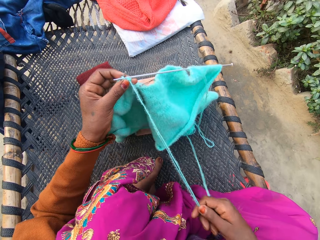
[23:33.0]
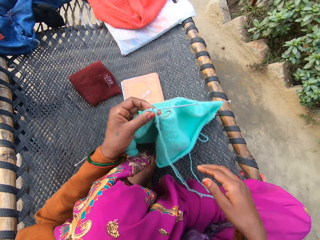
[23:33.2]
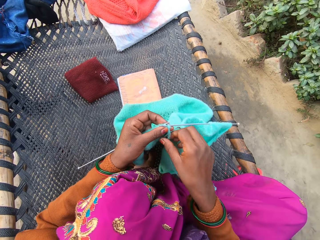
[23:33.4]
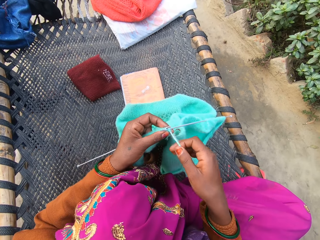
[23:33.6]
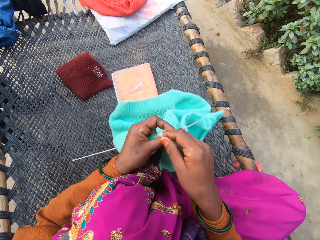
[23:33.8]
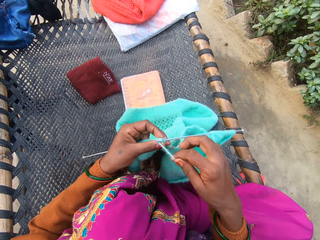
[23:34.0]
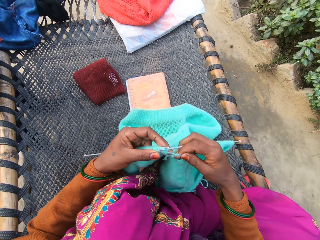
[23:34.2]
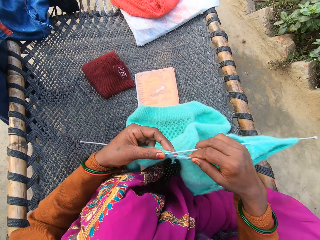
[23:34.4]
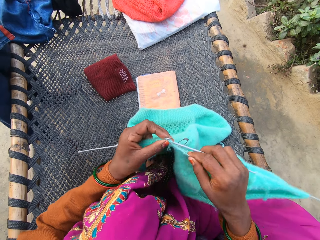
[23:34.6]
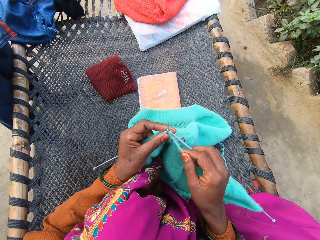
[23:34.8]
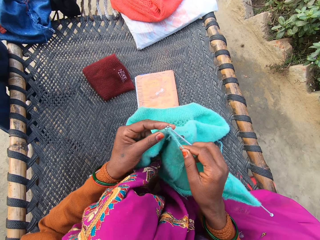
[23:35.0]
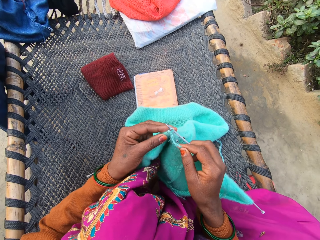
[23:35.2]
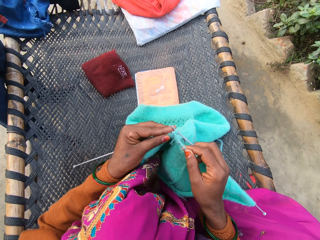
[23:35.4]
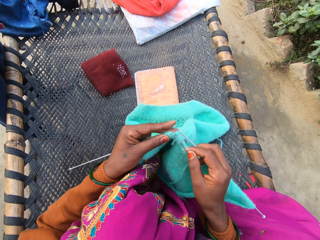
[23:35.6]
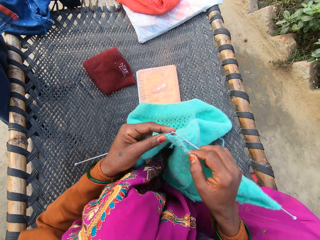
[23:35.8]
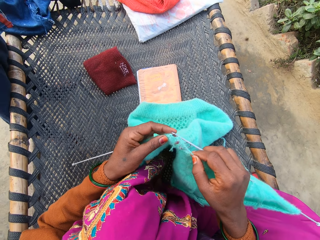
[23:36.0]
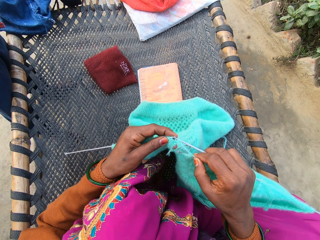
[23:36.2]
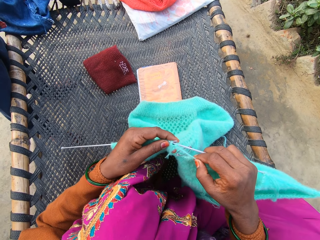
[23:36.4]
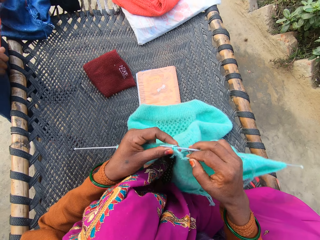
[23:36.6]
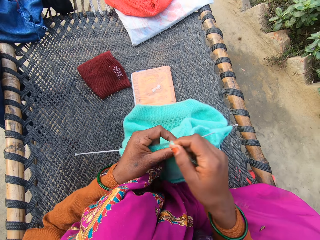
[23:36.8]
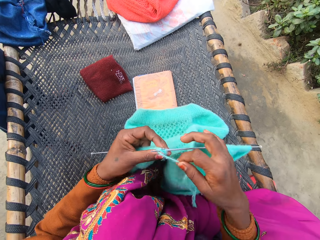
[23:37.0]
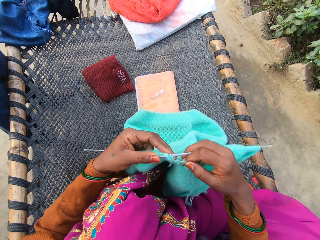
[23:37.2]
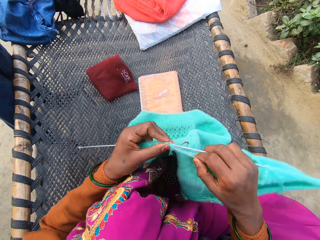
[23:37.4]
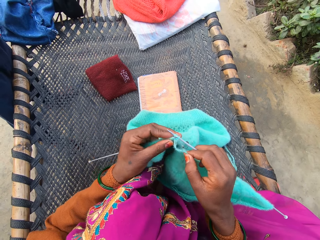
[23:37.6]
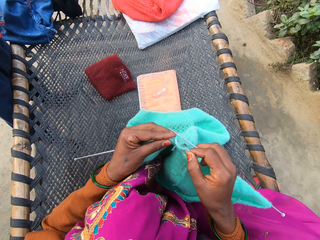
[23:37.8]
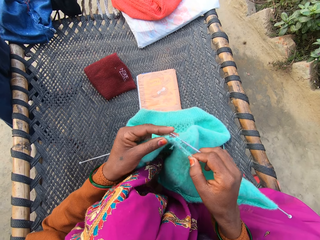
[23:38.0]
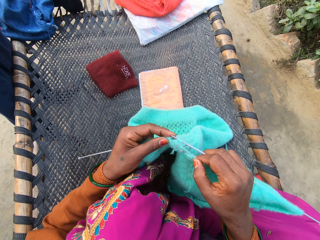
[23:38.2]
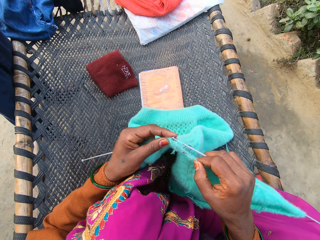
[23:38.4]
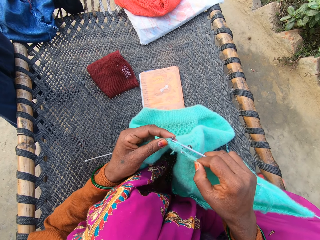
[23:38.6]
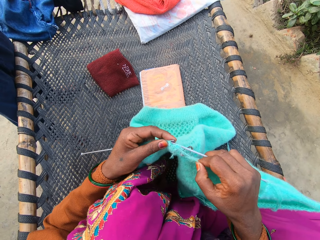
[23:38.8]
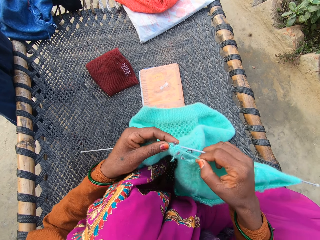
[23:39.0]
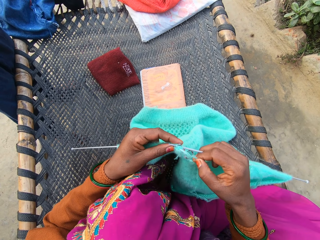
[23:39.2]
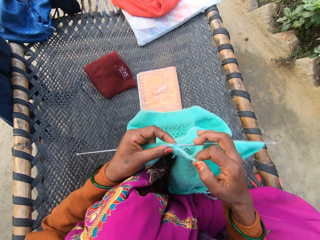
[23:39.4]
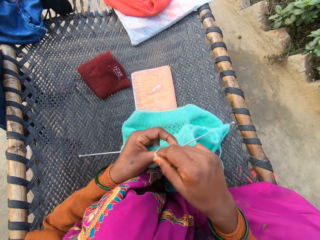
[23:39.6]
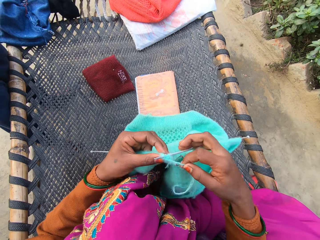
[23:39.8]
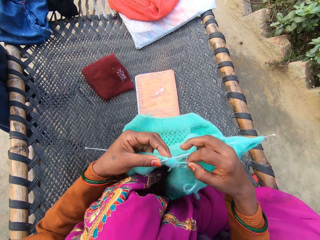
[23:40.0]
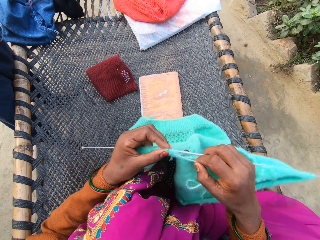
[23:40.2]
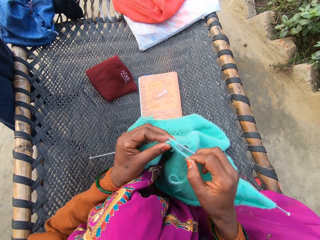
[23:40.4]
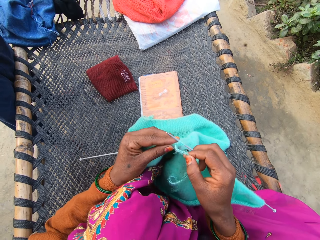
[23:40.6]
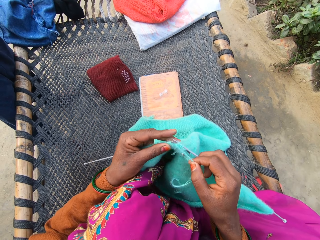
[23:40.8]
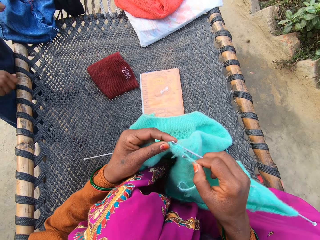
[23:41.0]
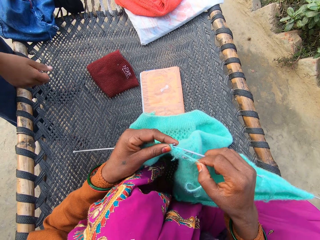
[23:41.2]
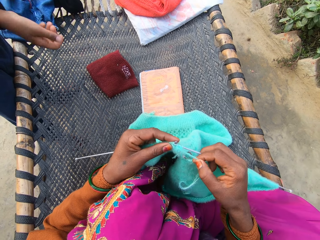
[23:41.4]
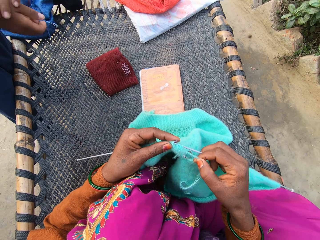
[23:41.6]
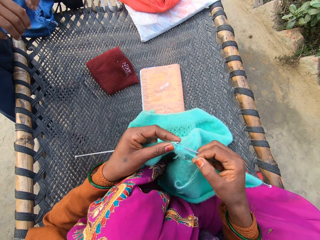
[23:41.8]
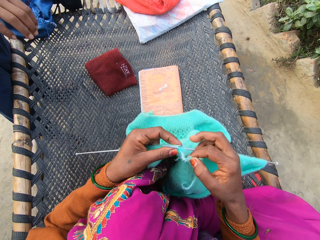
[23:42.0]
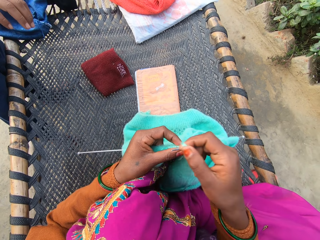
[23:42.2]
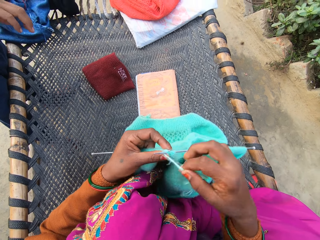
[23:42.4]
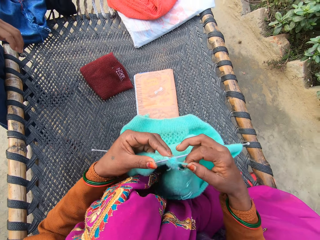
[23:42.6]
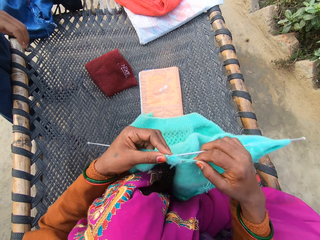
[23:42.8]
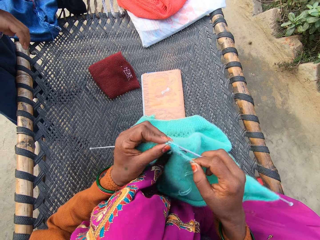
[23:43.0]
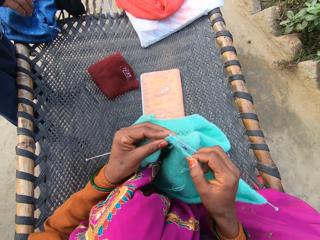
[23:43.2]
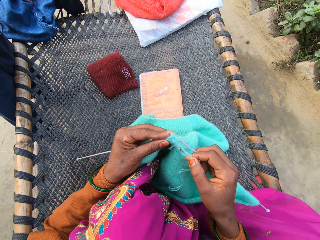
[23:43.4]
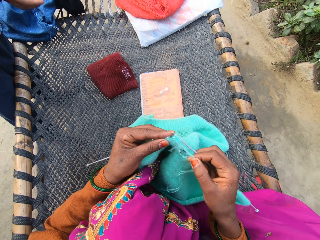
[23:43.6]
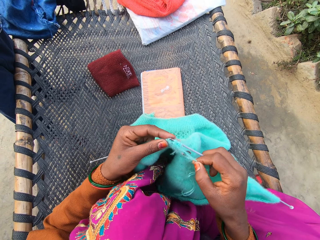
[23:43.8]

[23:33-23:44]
The camera wearer knits the yarn with knitting needles in both of her hands on the rattan. A person fits a cloth.

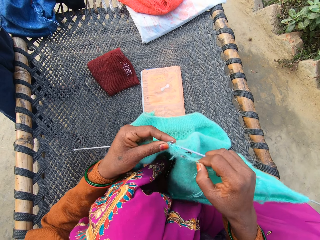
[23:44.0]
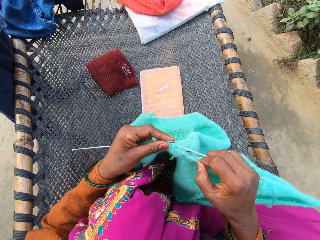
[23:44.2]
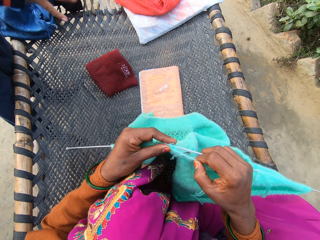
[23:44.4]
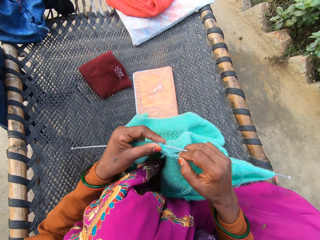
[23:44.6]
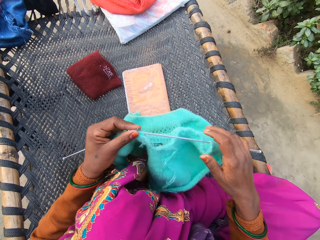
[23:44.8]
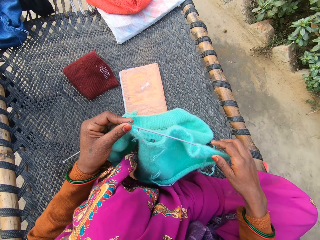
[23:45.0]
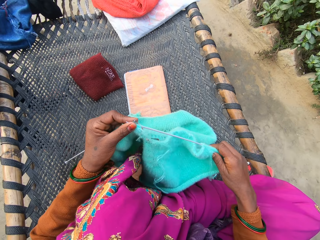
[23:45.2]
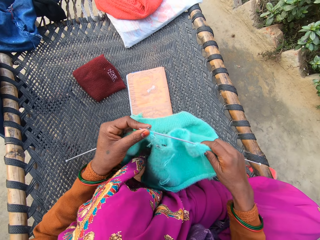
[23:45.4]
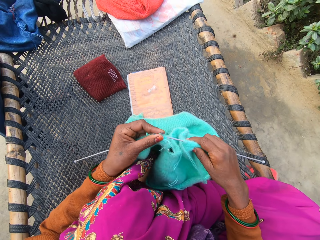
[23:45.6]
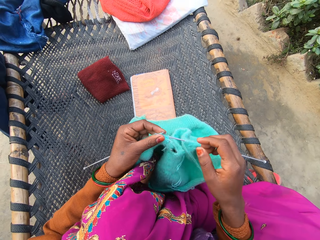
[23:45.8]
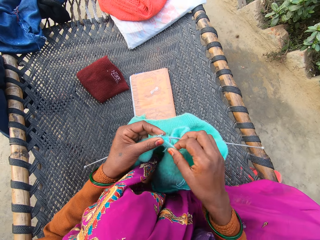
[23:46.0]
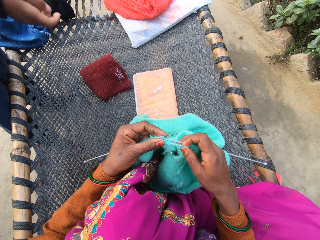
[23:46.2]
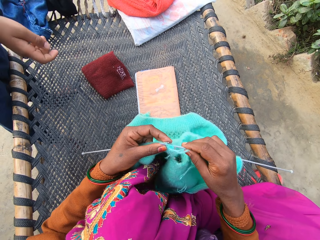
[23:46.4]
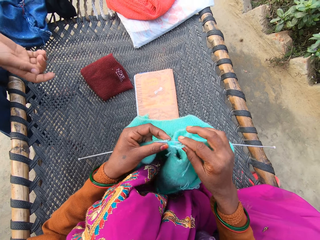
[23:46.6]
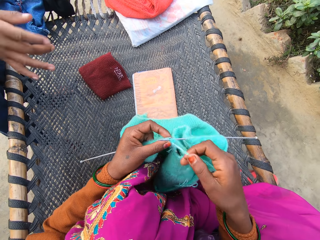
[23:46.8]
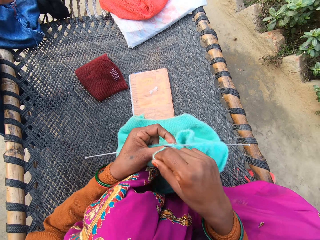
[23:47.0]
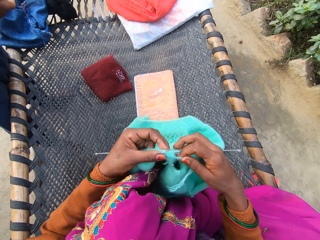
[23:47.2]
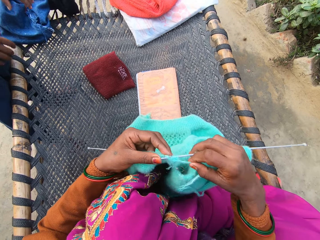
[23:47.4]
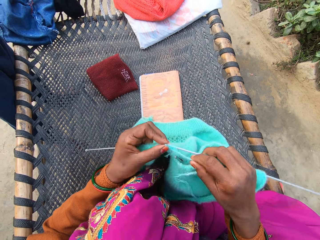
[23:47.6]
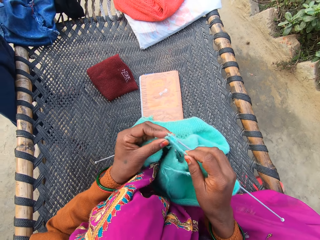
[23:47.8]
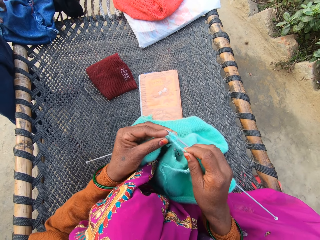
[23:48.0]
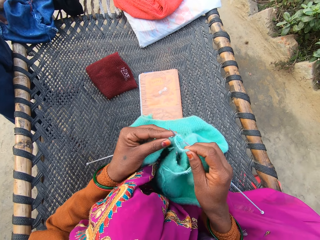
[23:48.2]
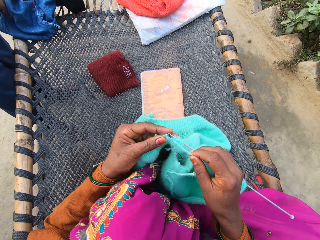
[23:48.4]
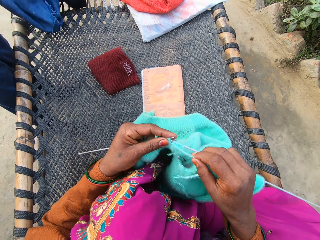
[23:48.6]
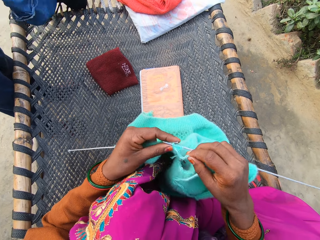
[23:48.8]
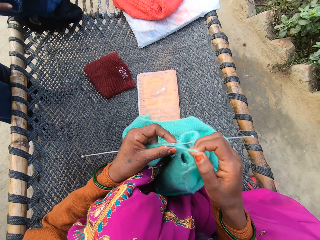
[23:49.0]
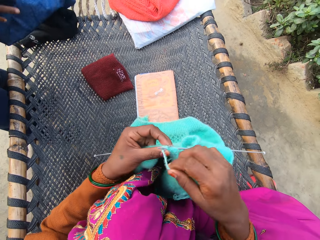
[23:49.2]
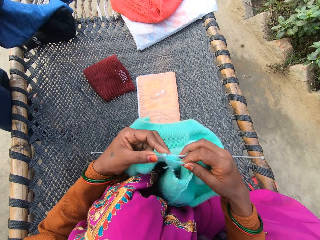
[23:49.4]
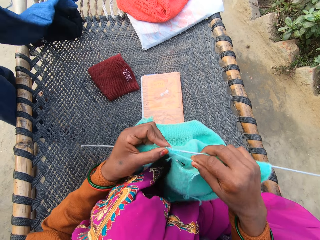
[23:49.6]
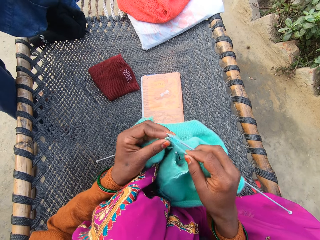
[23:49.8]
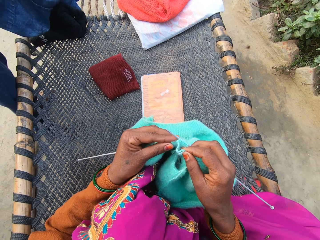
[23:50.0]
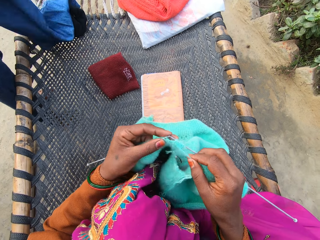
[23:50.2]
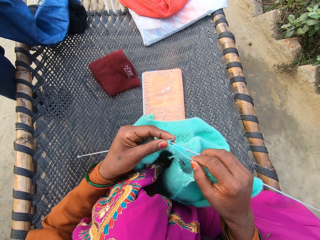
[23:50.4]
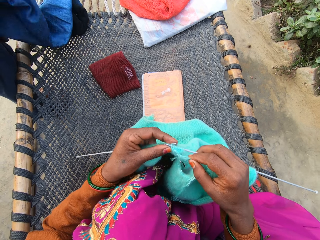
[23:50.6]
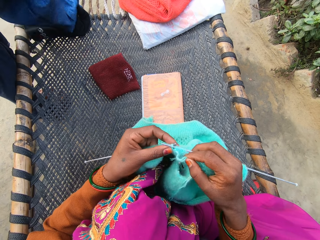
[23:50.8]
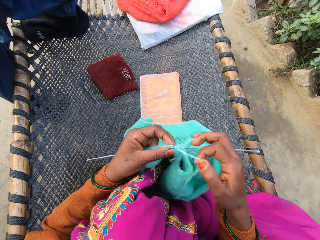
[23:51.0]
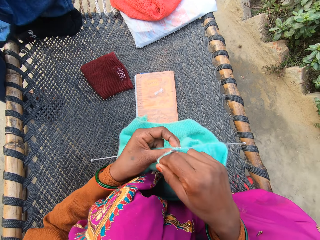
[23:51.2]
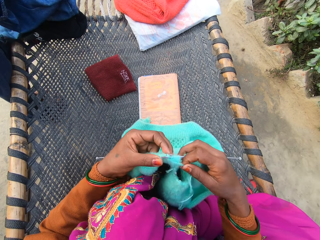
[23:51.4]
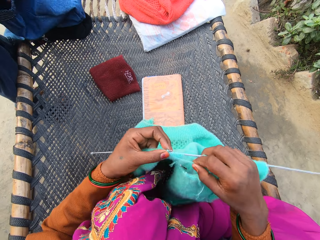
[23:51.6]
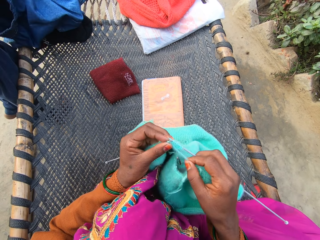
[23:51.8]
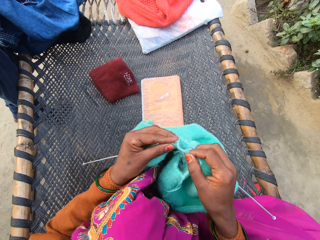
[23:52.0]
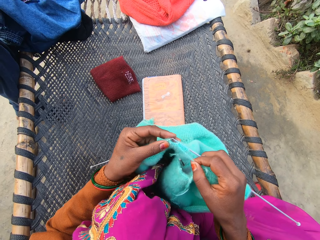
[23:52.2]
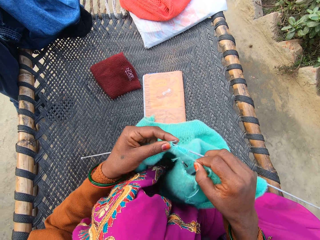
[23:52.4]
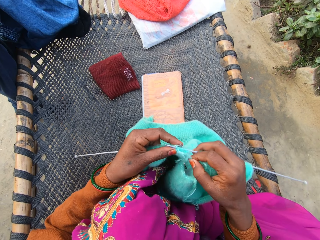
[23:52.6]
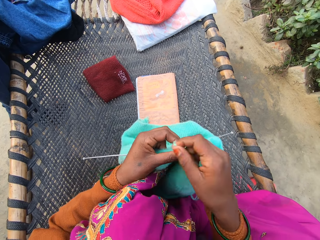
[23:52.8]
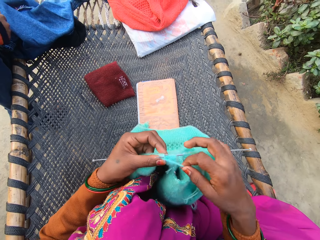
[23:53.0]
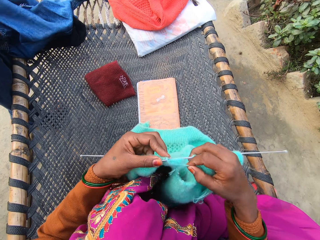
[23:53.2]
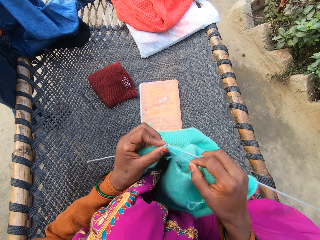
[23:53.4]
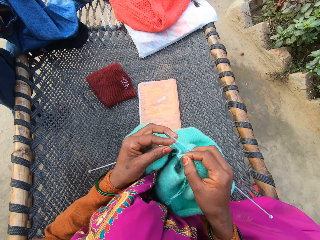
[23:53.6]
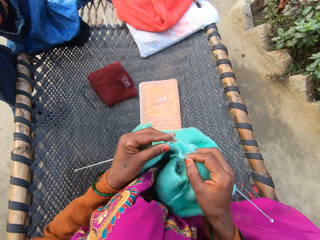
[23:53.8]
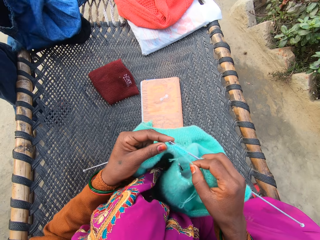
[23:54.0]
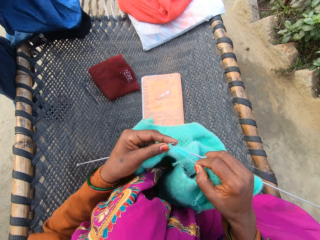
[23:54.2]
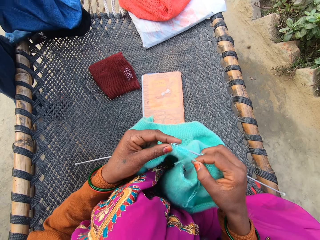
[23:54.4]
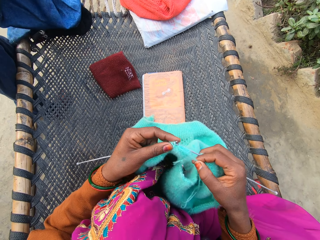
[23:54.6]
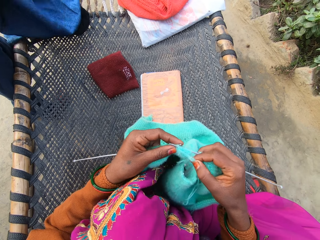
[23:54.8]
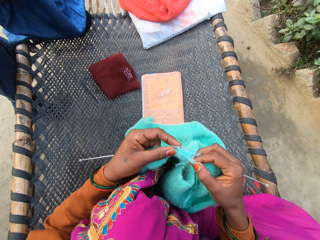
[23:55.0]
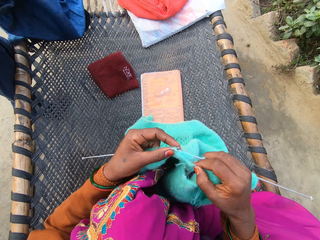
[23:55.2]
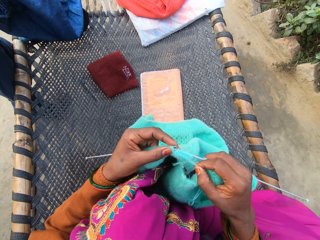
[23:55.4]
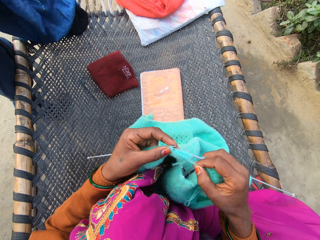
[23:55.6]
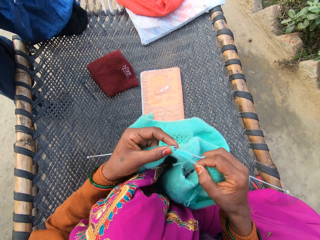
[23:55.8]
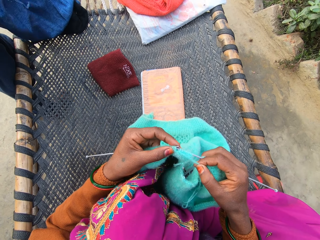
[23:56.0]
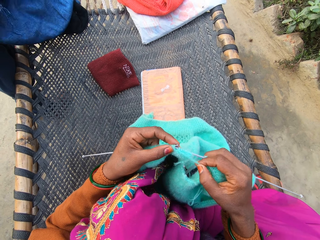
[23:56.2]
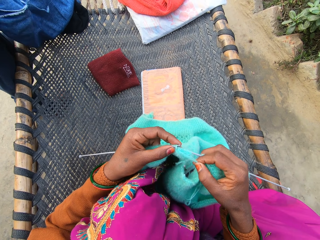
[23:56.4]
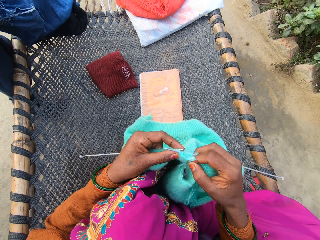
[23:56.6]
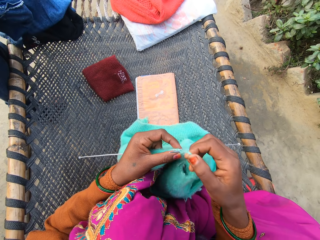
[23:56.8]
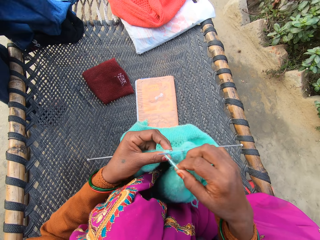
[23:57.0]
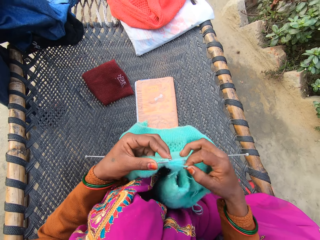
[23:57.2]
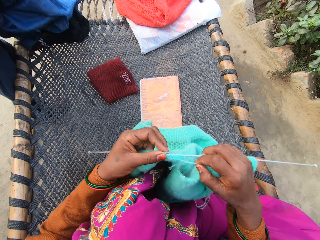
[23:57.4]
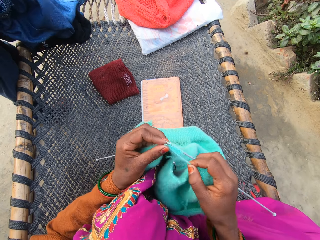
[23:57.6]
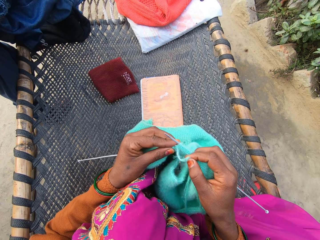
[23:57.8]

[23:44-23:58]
The camera wearer adjusts the fabric. They crochet the fabric. A man picks up a jean from the rattan mat with his left hand. He searches the jean on the rattan mat with both of his hands. He adjusts the trouser.
